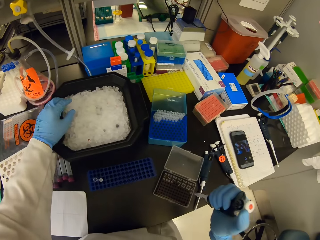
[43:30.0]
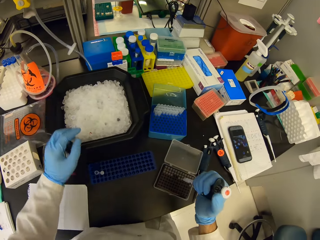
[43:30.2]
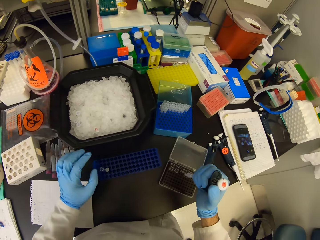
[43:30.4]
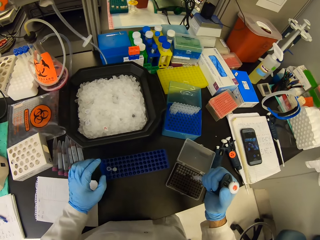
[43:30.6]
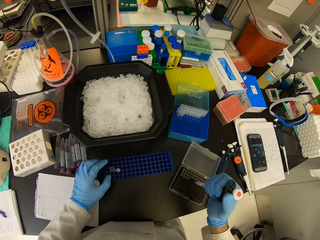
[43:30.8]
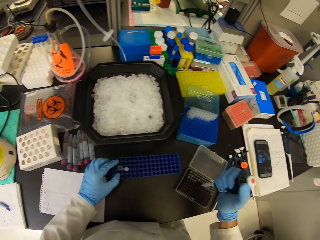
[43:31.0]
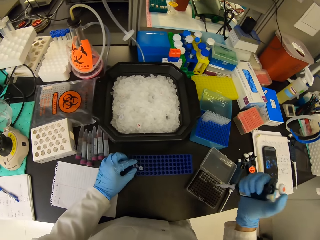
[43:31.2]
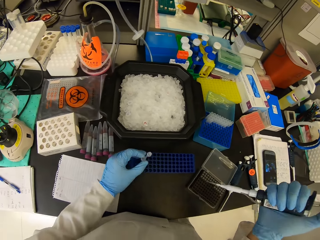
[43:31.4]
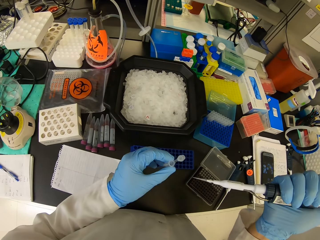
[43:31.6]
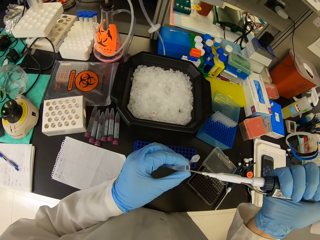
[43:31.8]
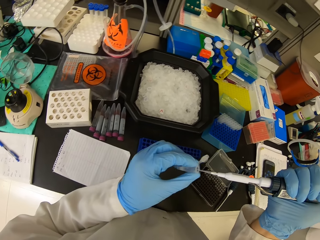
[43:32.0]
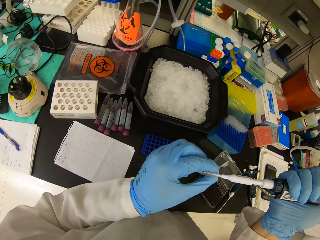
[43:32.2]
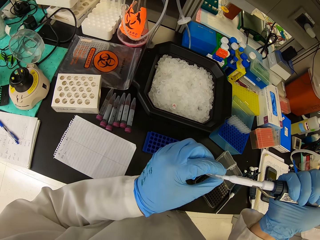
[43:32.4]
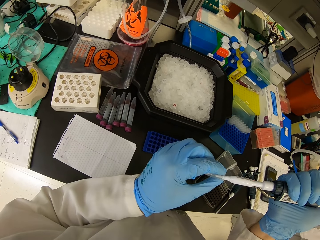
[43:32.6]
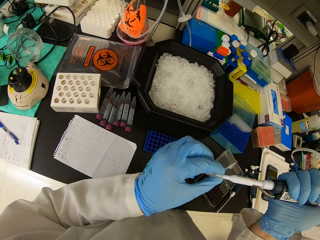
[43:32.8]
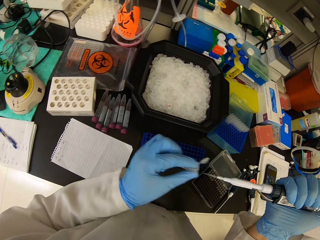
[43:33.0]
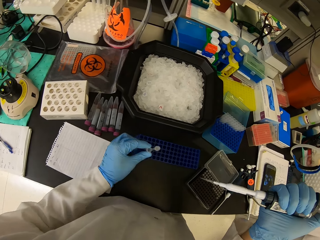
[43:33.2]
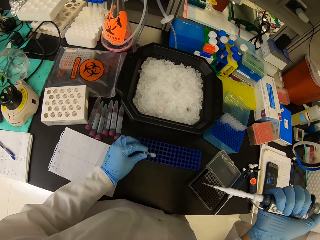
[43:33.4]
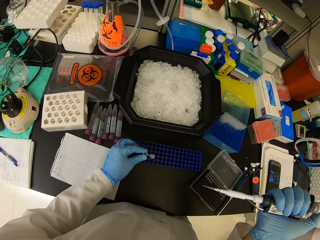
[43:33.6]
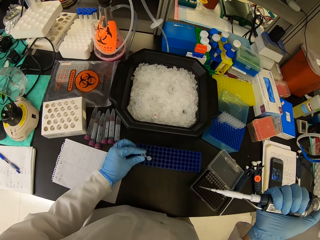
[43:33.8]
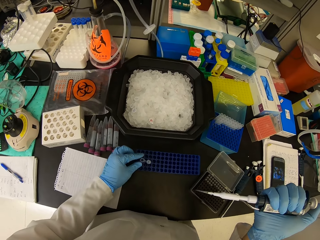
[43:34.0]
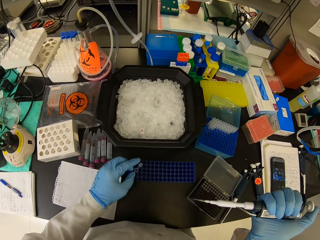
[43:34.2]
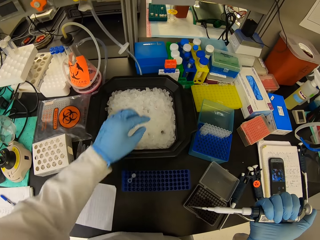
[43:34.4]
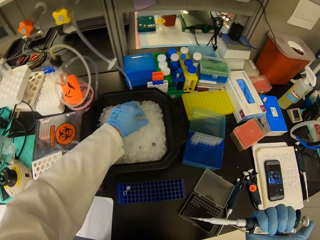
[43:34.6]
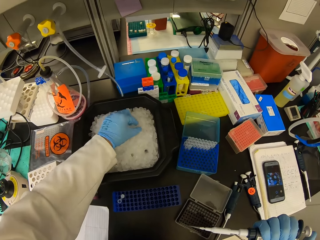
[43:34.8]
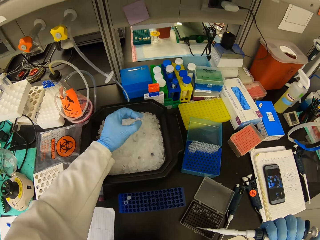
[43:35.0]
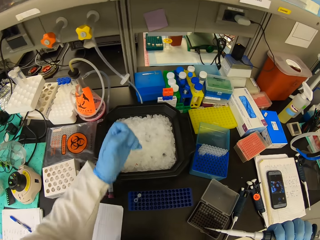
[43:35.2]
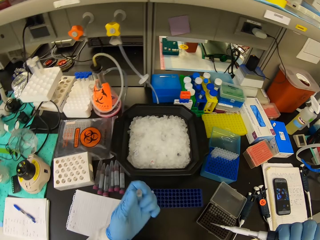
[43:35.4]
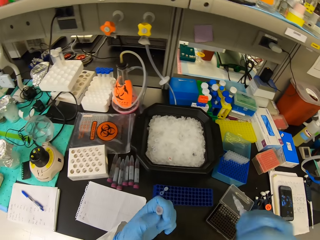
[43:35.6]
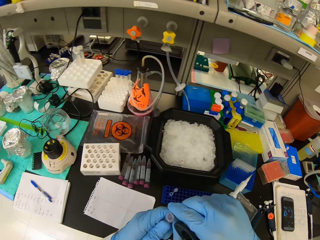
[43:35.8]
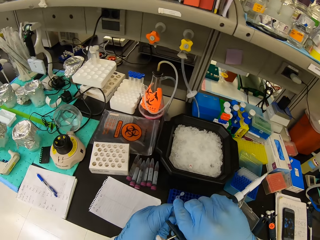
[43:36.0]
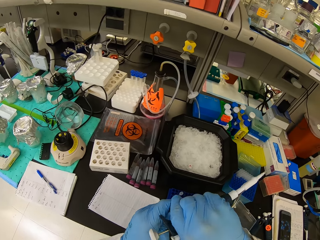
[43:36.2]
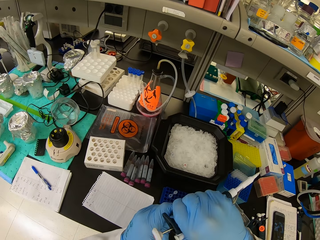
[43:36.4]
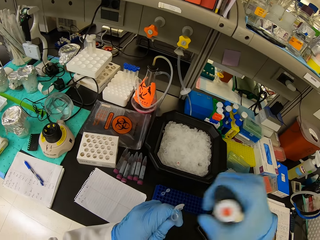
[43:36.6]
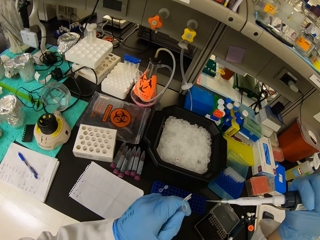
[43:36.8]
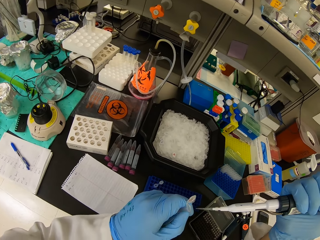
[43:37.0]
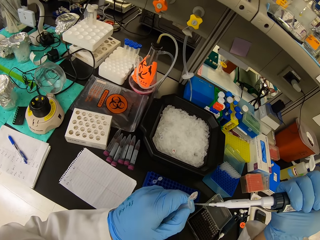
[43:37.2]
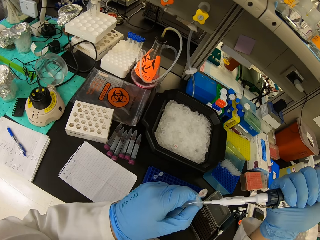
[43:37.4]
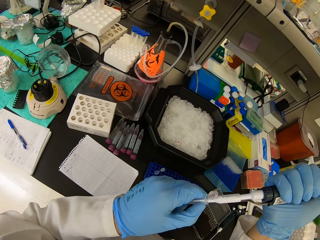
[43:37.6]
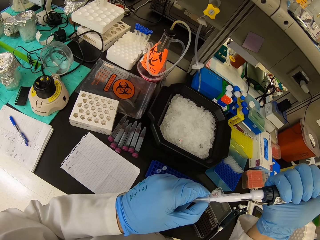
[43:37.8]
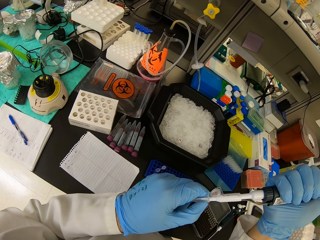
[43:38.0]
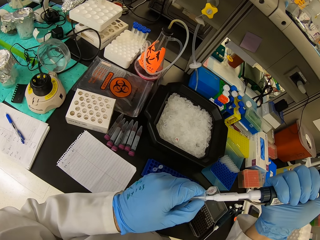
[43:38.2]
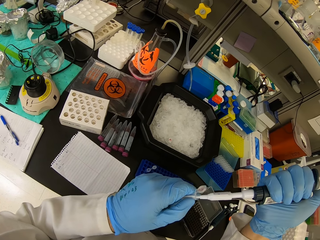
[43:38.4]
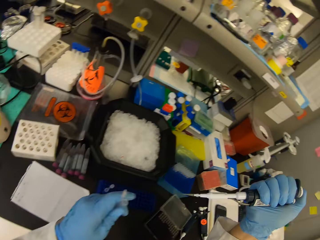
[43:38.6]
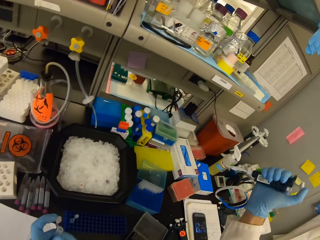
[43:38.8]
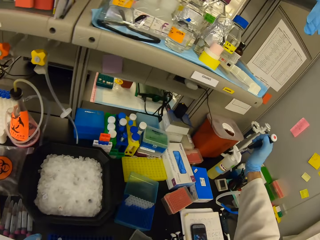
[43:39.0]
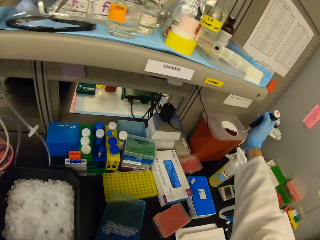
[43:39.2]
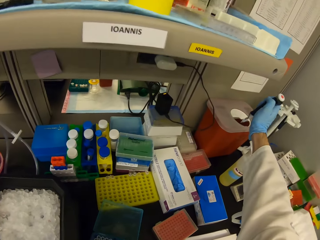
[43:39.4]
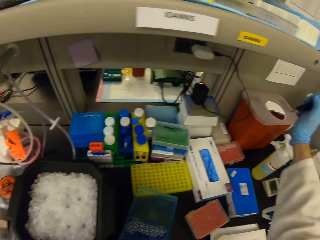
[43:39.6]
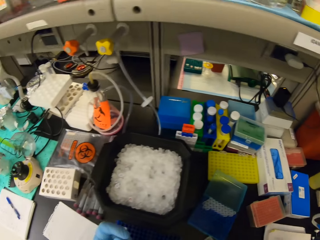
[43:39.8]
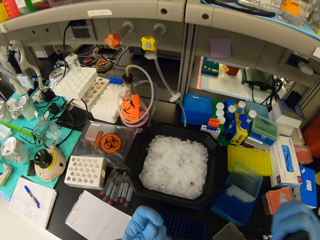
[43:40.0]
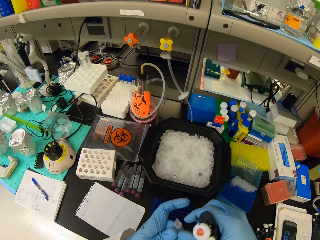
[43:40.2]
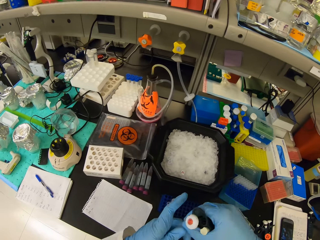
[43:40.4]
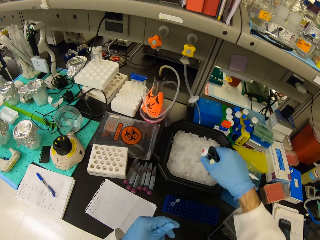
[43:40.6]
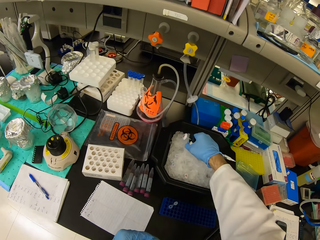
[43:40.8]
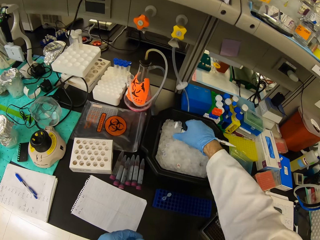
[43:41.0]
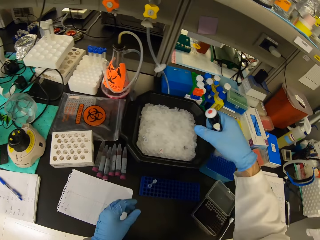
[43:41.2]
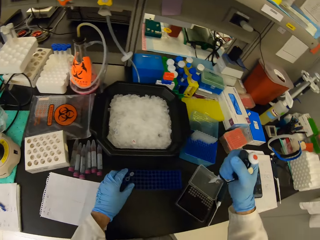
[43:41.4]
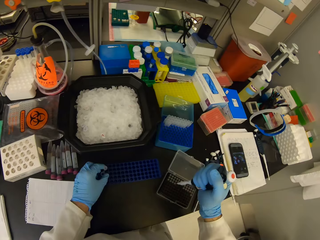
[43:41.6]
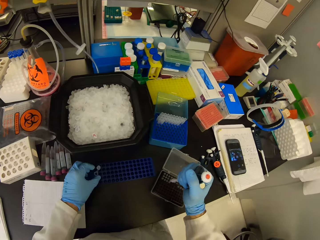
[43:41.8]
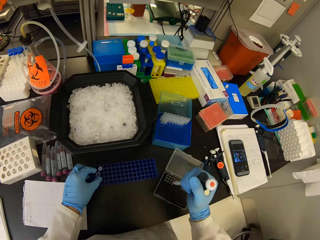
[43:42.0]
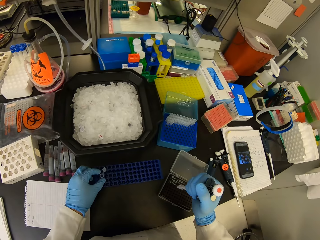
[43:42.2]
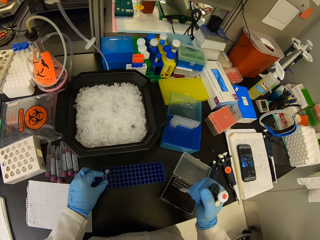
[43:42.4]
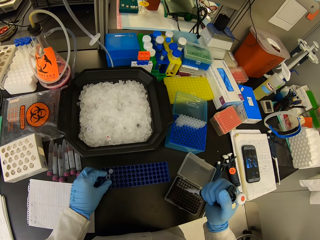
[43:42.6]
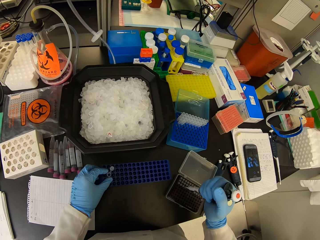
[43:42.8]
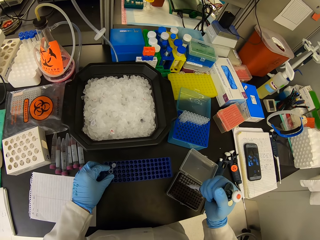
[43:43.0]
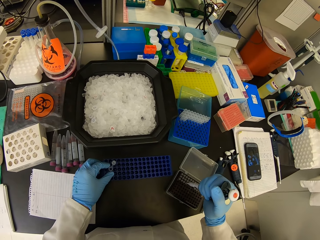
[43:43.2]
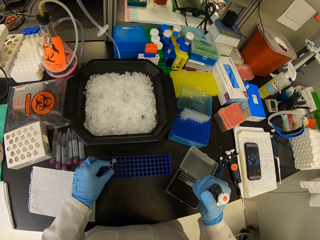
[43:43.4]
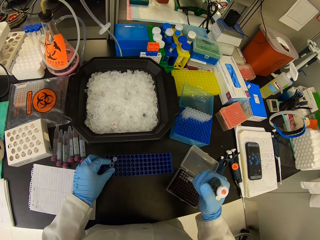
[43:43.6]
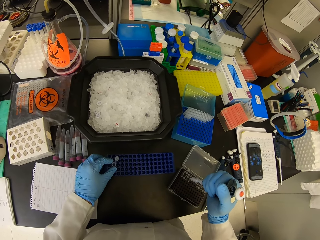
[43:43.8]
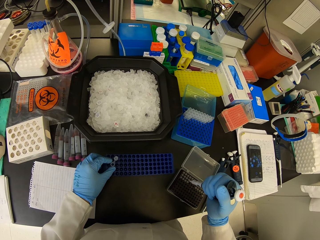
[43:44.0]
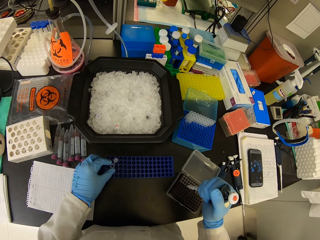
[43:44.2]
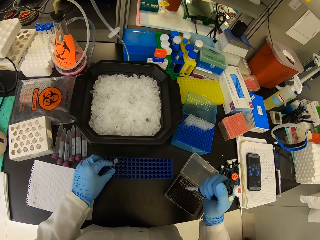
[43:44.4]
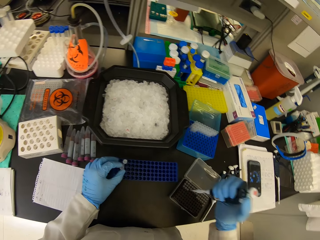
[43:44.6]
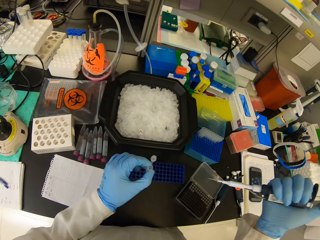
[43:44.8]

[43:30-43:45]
The camera wearer puts the Eppendorf tube in the ice cubes. They put a pipette tip on the pipette. They pick liquid substance on the cell tray. They pick the Eppendorf tube from the test tube rack. They put liquid substance on the pipette pipe. They suck the liquid from the Eppendorf tube. They put the Eppendorf tube back in the test tube rack. They pick an Eppendorf tube from ice cubes in a bucket. They open the Eppendorf tube. They put liquid in the Eppendorf tube with the pipette. They empty the pipette. They put the Eppendorf tube in the ice cubes. They put a pipette tip on the pipette. They pick the Eppendorf tube from the test tube rack. They pick liquid substance on the cell tray.

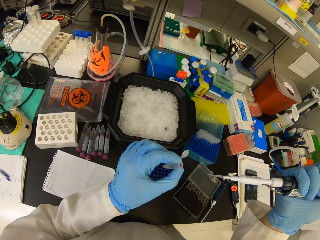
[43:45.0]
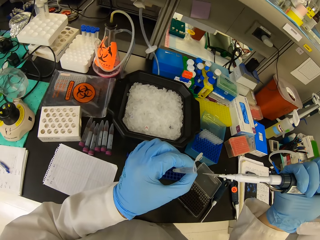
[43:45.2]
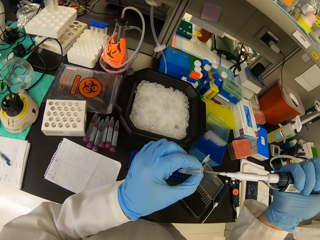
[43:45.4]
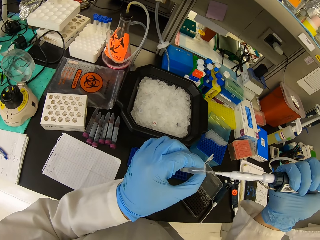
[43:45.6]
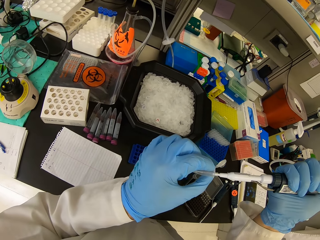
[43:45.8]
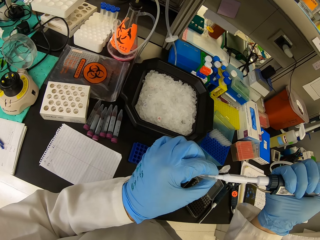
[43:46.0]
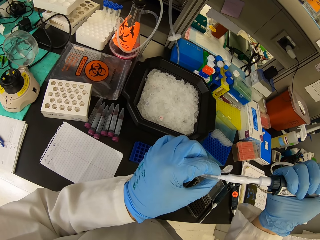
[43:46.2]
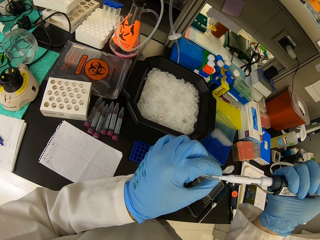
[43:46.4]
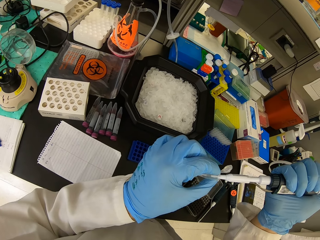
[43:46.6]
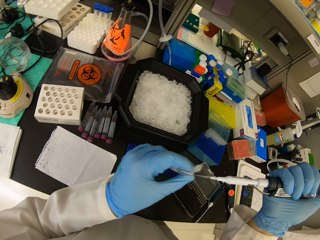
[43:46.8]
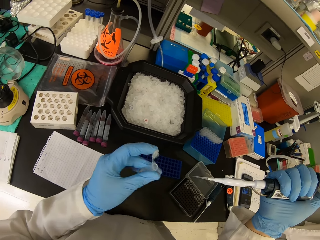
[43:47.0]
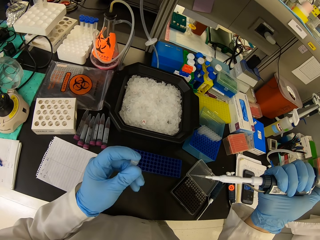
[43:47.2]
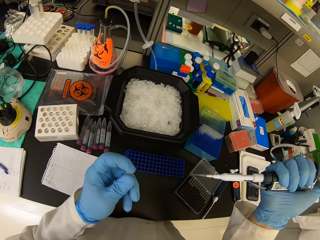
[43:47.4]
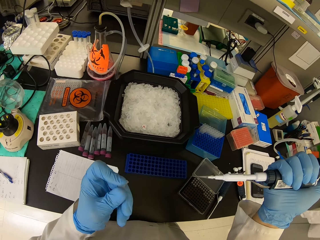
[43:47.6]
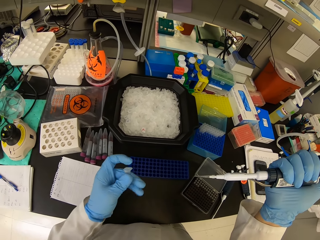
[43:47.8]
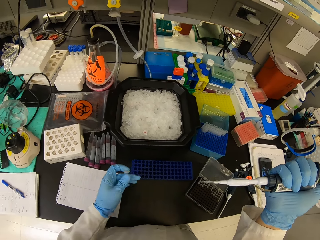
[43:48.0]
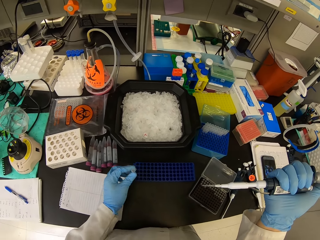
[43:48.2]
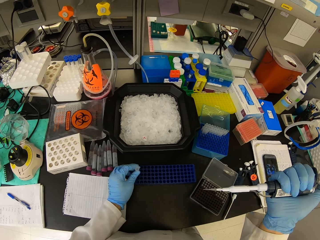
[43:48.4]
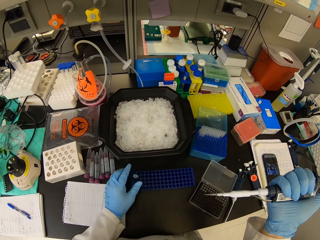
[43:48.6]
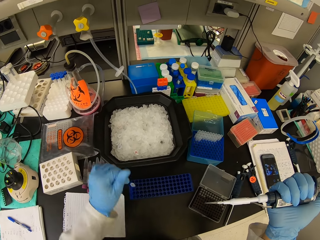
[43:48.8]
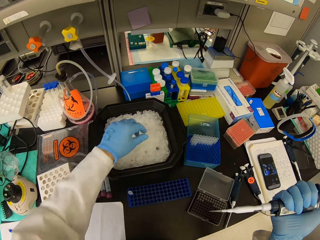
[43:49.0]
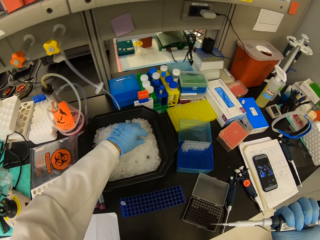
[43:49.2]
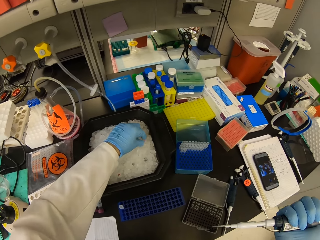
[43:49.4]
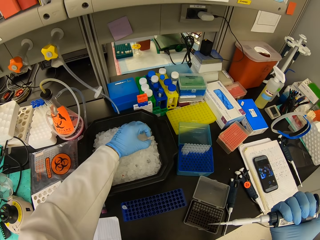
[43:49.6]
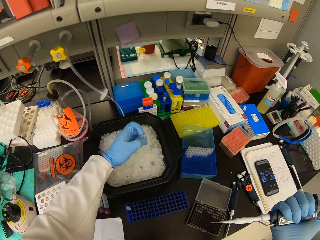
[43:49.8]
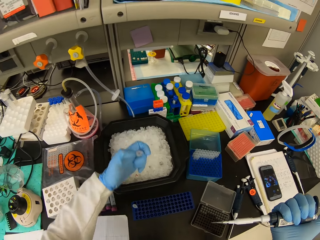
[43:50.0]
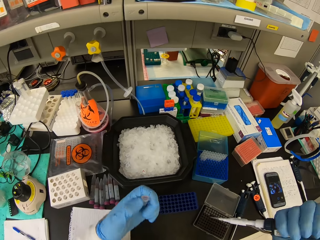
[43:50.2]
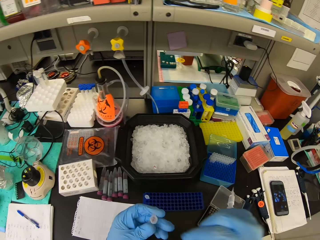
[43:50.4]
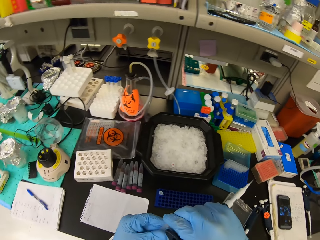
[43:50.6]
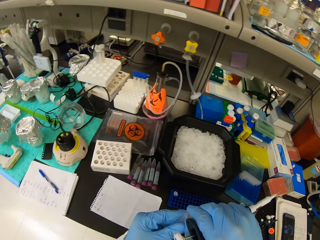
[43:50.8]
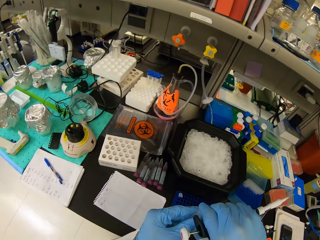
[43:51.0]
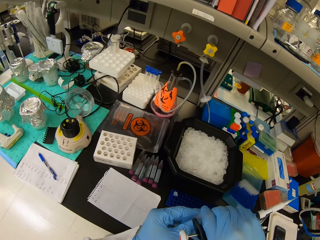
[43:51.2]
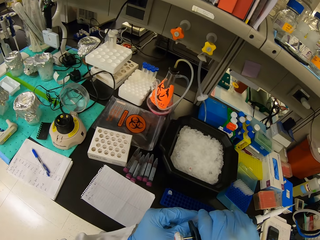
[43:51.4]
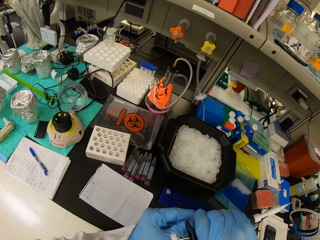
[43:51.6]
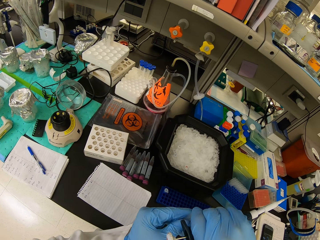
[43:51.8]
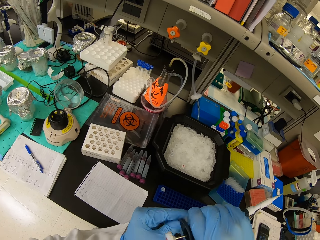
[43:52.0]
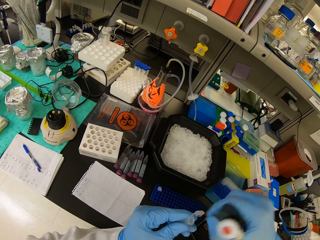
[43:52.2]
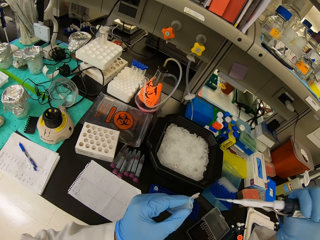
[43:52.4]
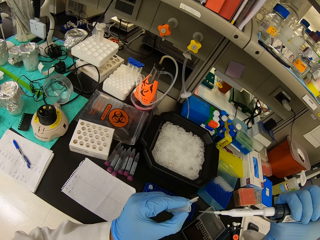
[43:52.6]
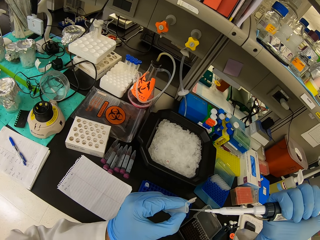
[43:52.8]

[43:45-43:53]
The camera wearer puts liquid substance on the pipette pipe. They suck the liquid from the Eppendorf tube. They close the Eppendorf tube. They put the Eppendorf tube back in the test tube rack. They pick an Eppendorf tube from ice cubes in a bucket. They open the Eppendorf tube.
